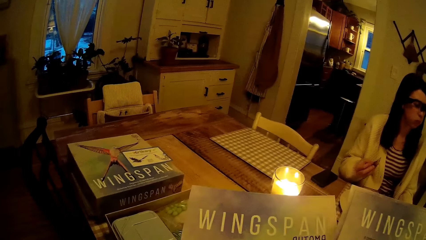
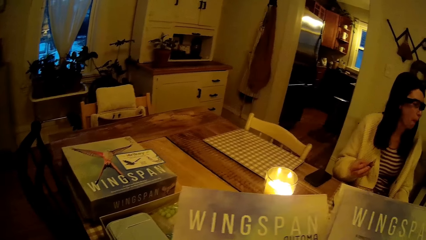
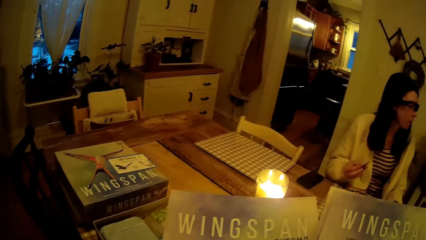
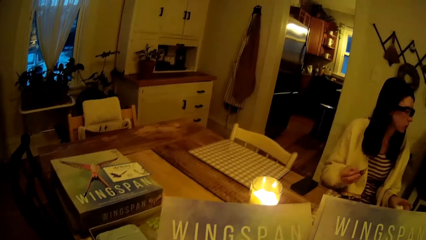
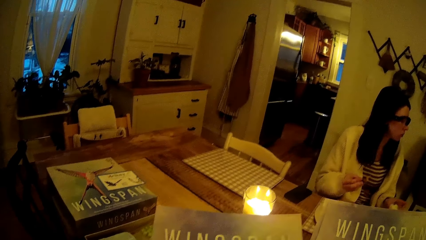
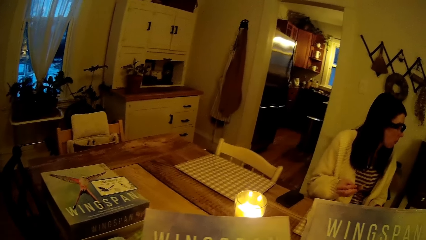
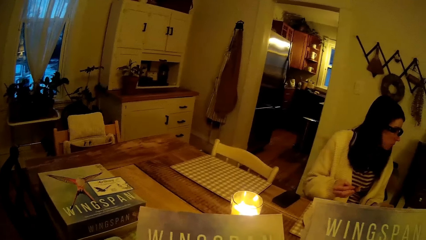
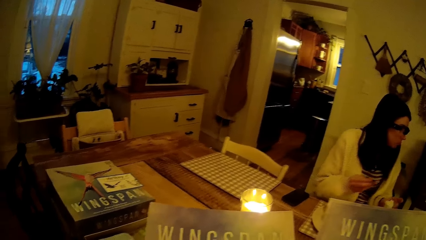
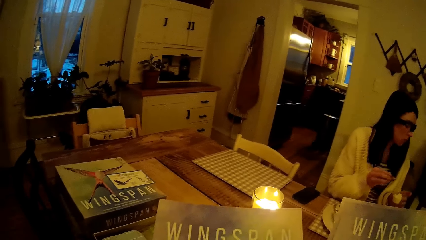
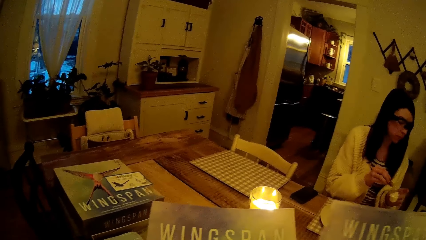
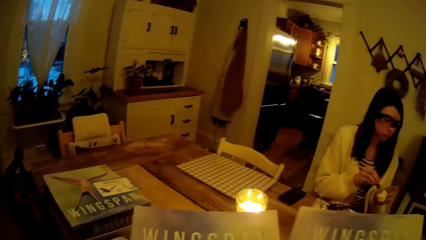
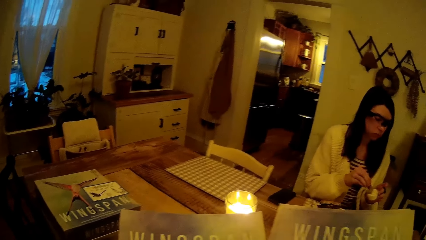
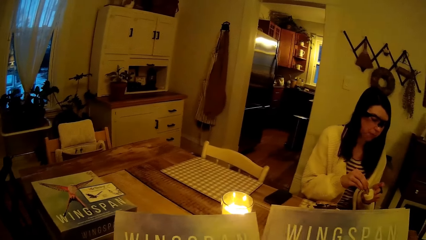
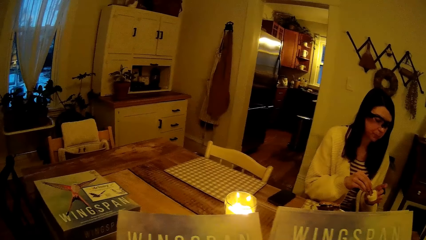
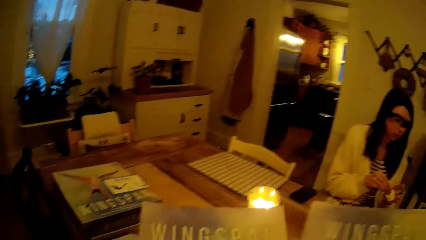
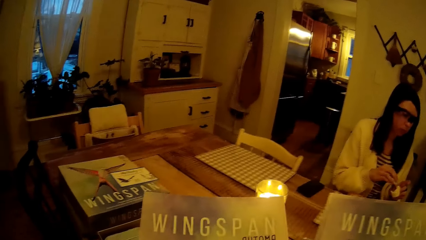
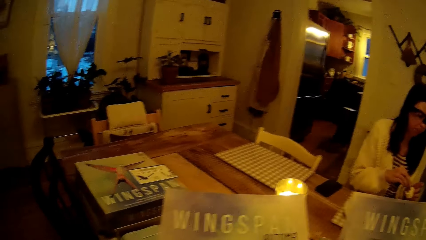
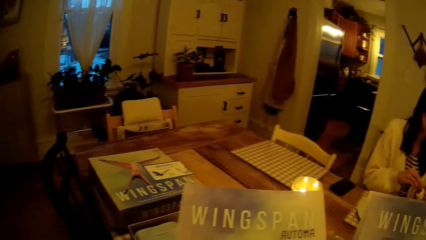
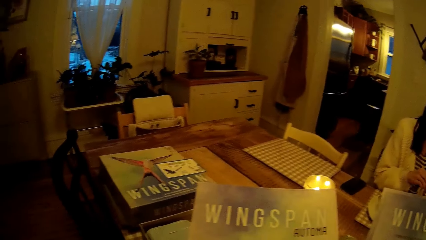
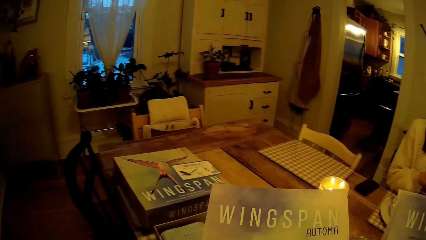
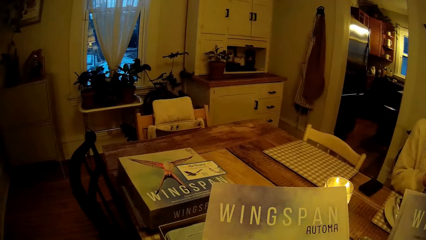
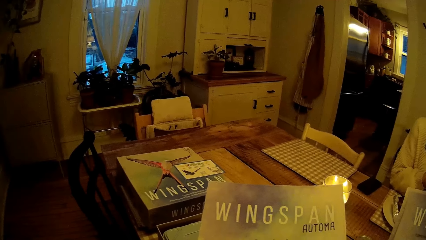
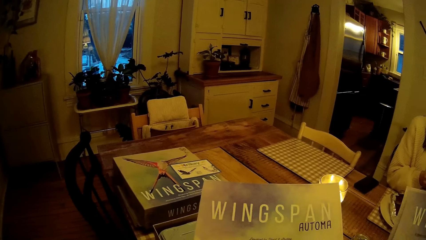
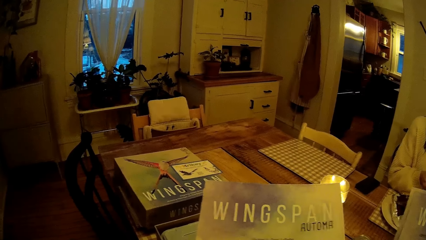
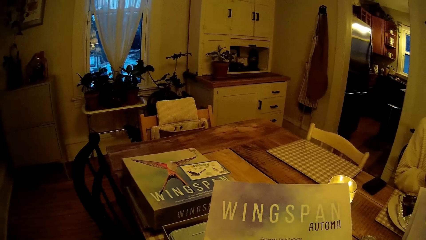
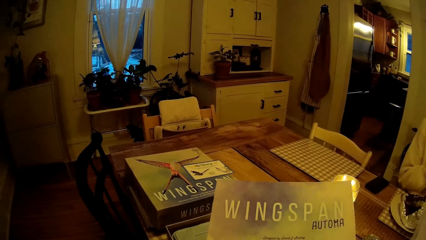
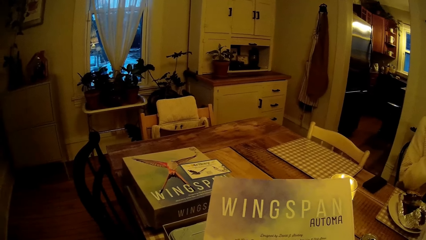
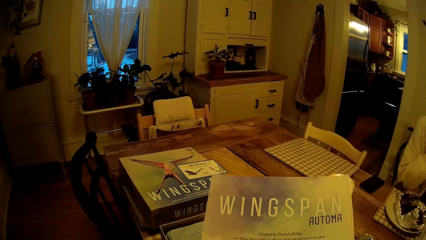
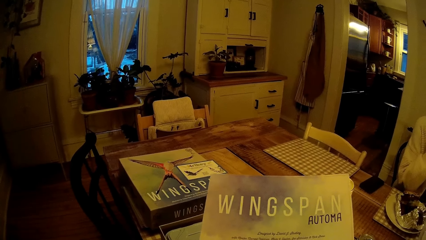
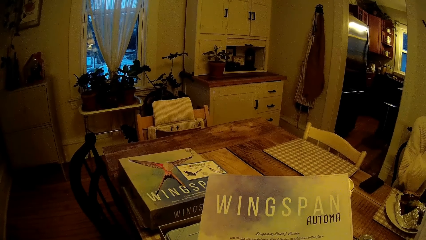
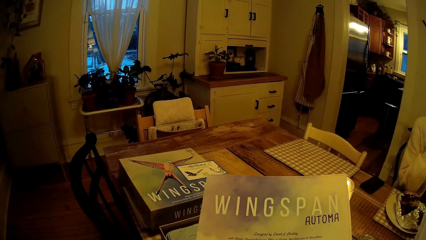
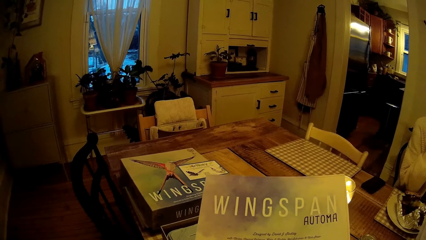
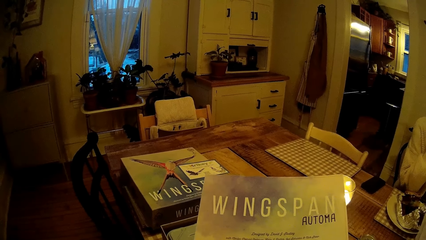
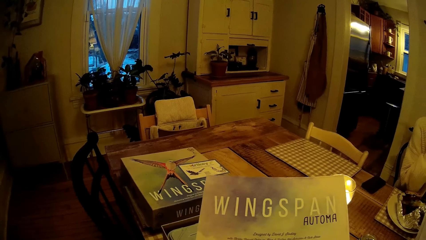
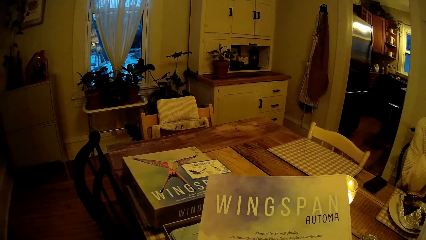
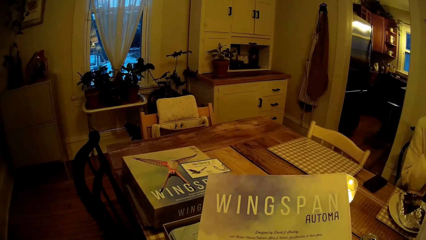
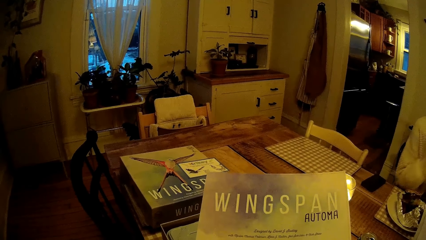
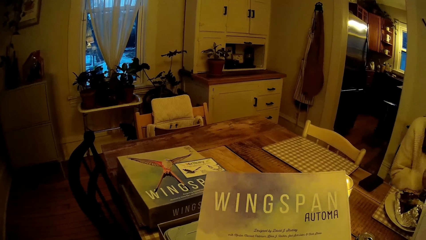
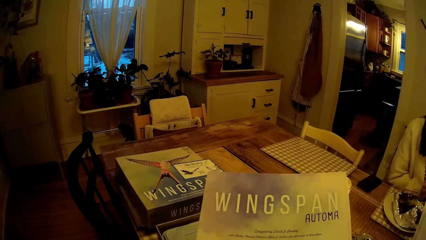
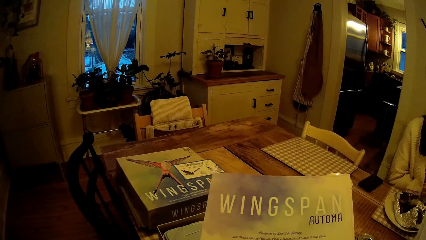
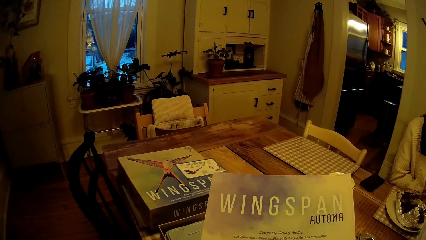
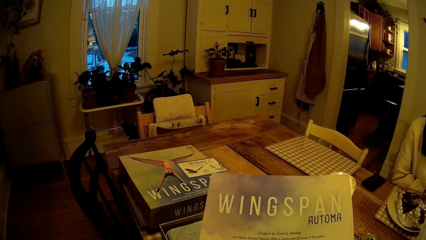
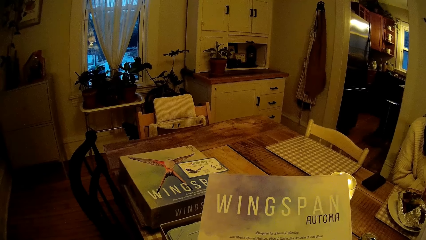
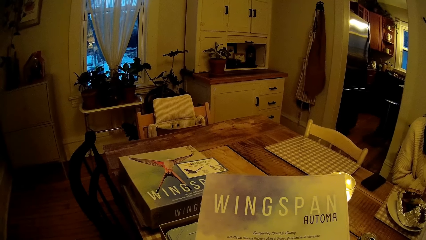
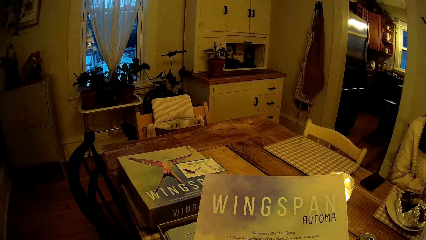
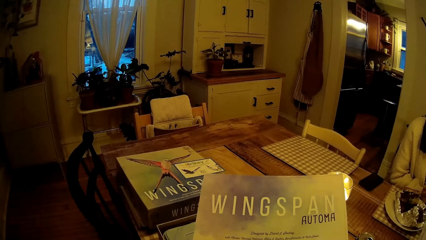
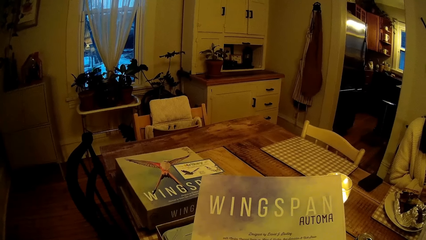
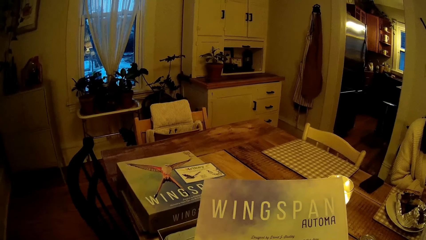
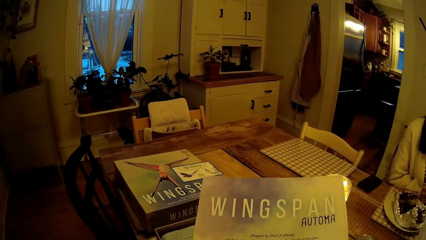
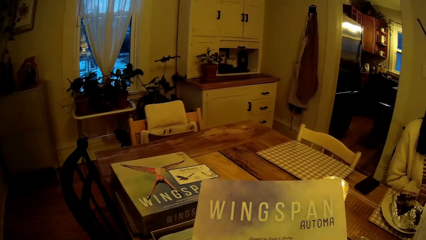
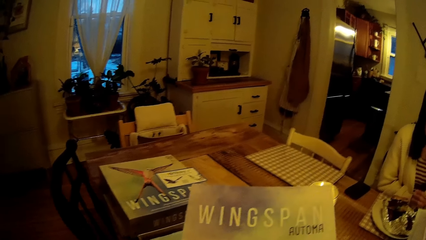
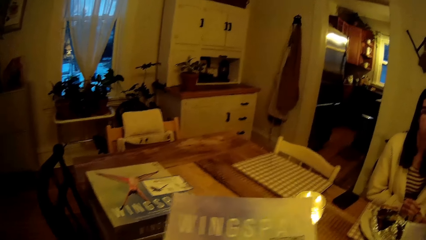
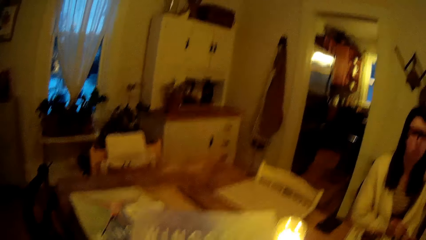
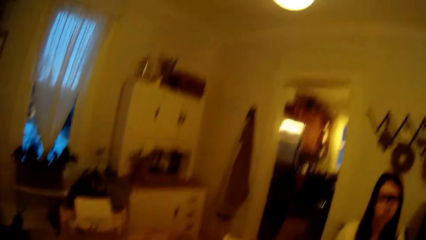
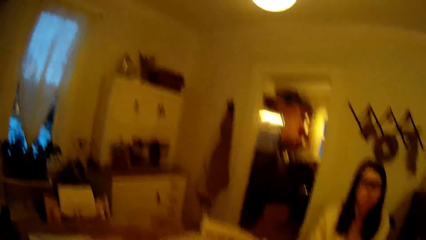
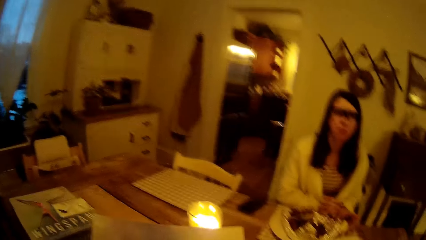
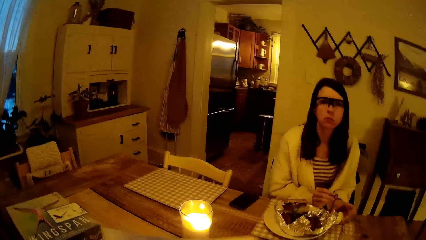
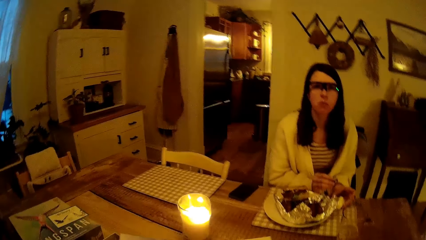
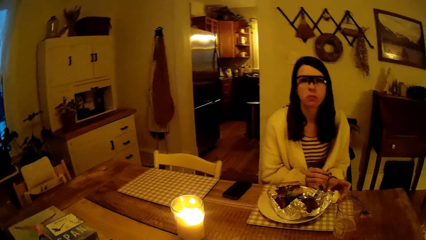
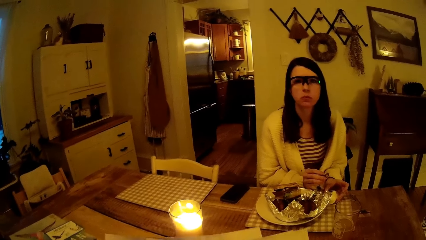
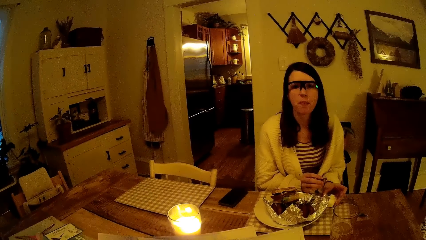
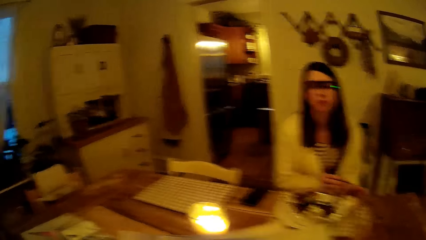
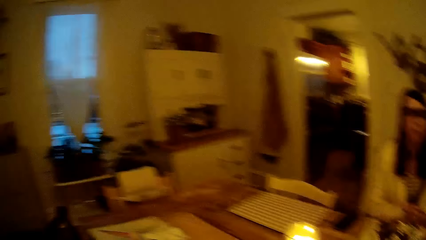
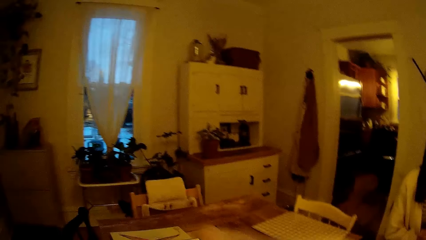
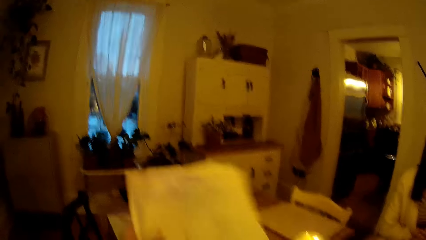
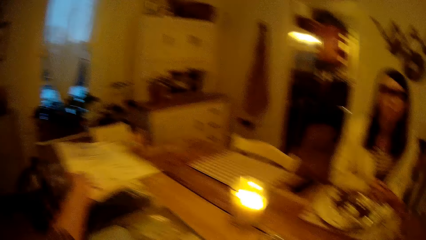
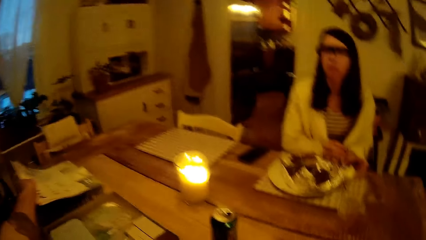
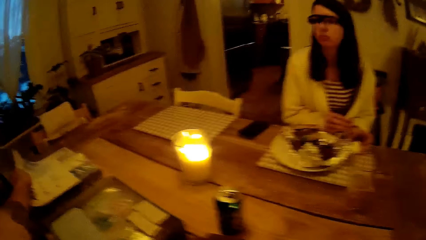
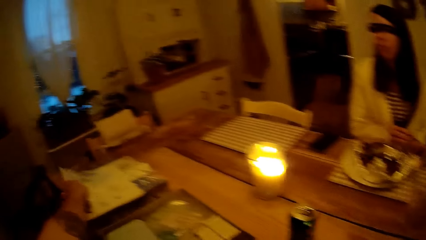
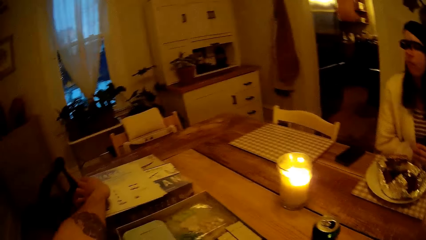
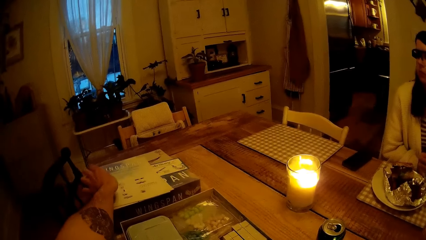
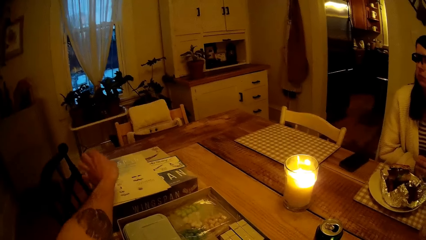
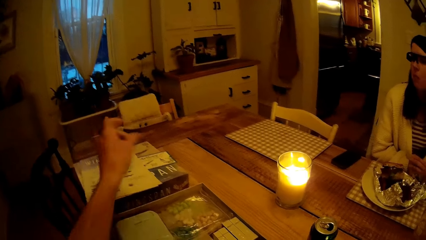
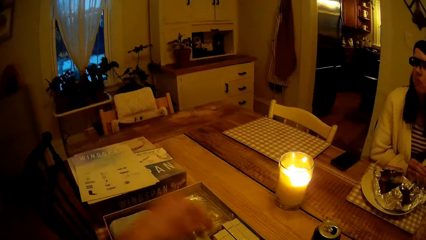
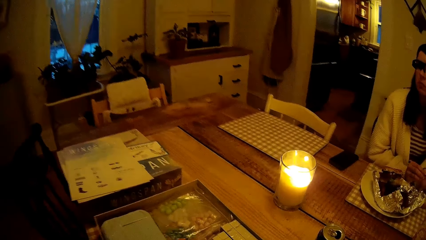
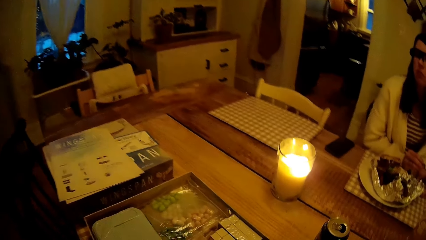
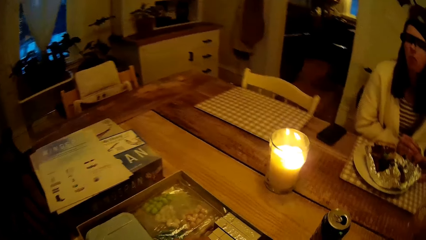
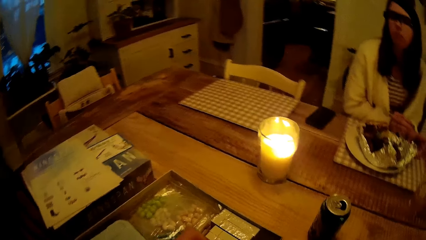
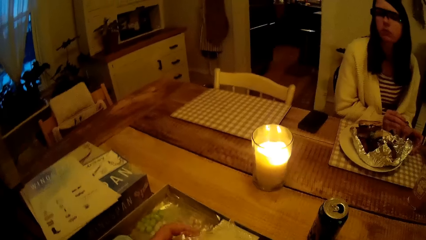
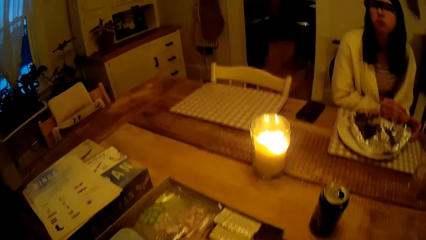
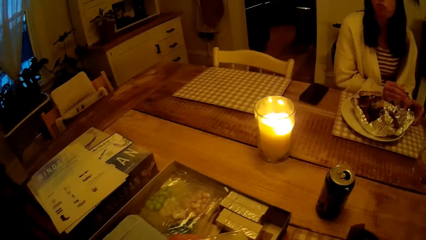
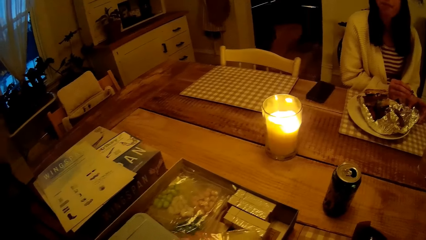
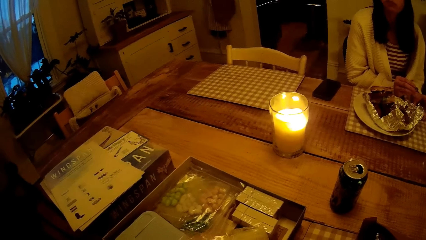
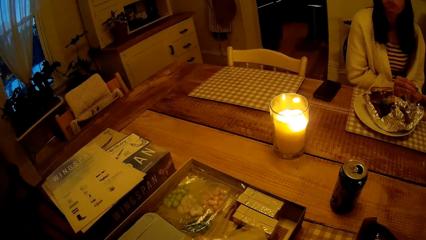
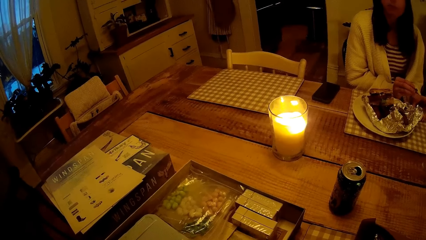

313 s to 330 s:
The woman dips the chip in the bowl of whipped cream with her right hand. The camera wearer drops the papers from the game pack on the game pack lid with his left hand.
